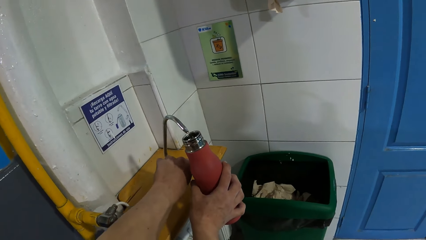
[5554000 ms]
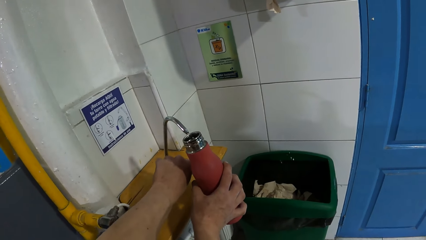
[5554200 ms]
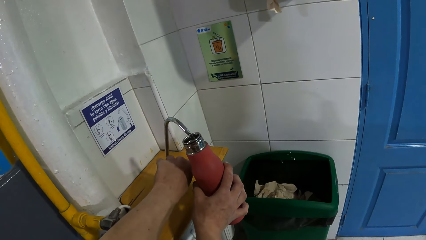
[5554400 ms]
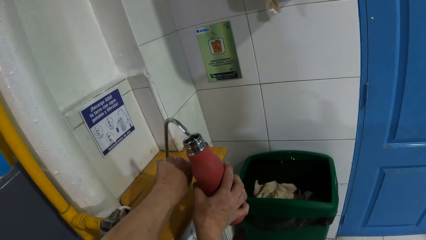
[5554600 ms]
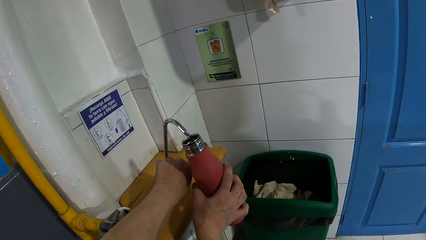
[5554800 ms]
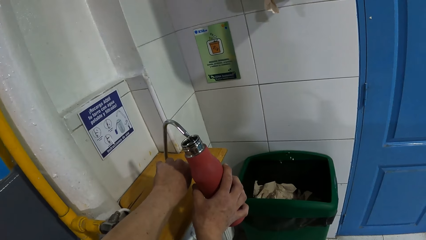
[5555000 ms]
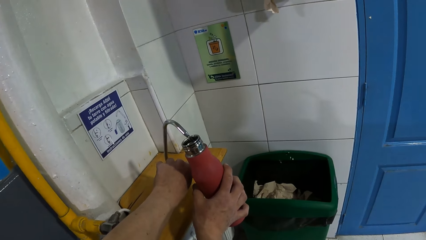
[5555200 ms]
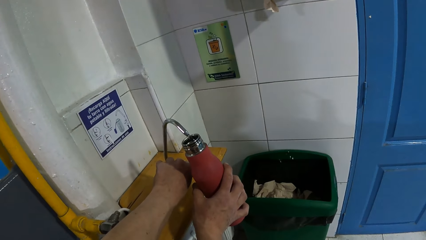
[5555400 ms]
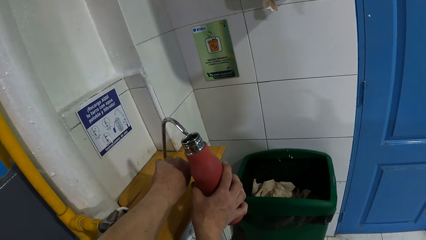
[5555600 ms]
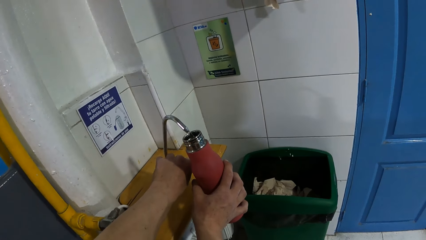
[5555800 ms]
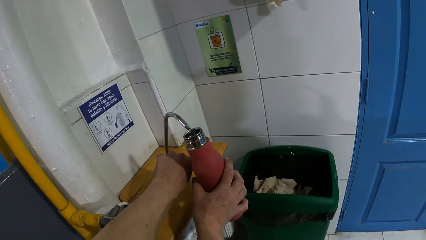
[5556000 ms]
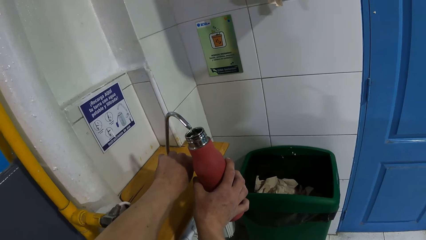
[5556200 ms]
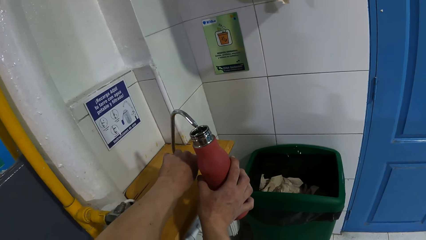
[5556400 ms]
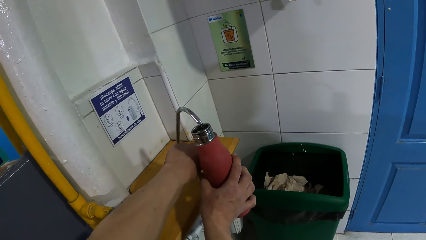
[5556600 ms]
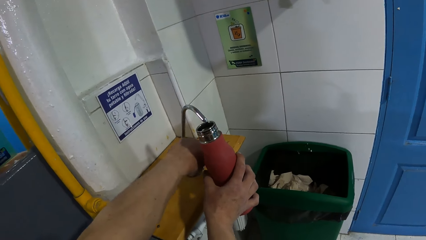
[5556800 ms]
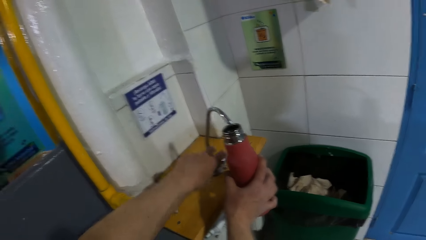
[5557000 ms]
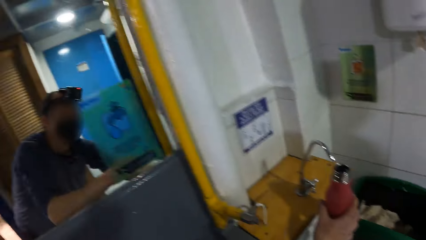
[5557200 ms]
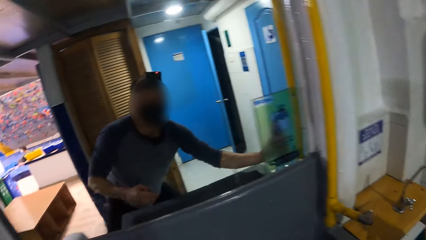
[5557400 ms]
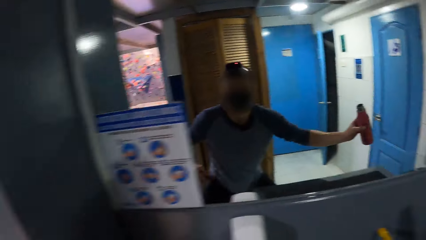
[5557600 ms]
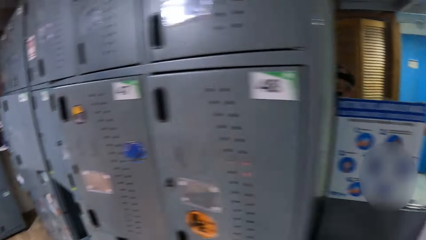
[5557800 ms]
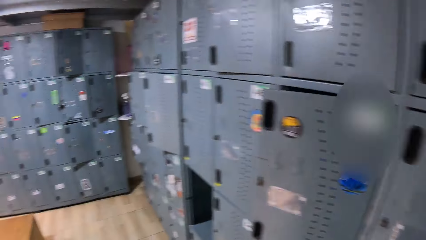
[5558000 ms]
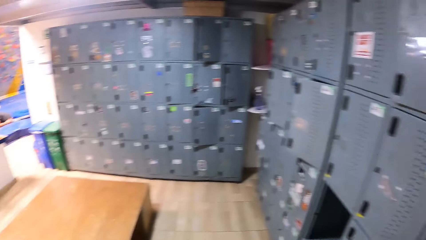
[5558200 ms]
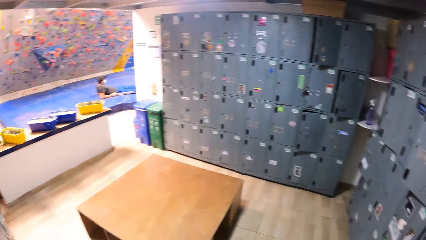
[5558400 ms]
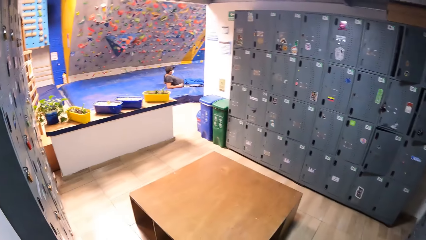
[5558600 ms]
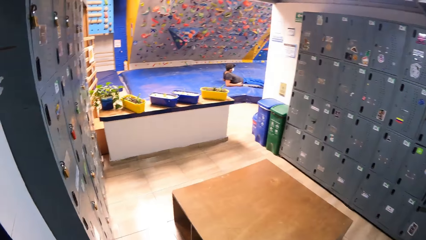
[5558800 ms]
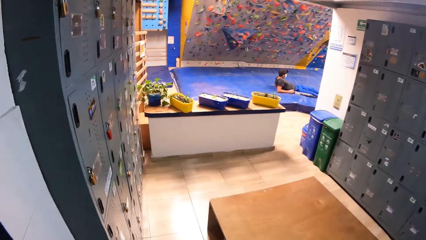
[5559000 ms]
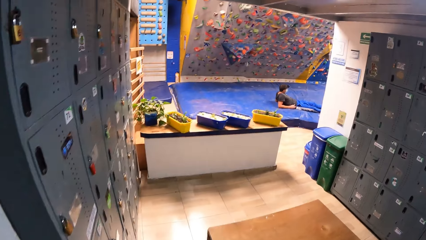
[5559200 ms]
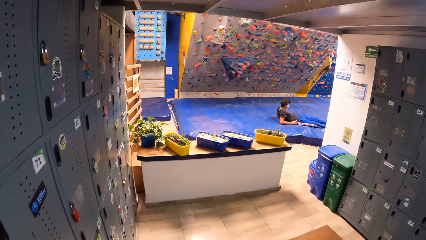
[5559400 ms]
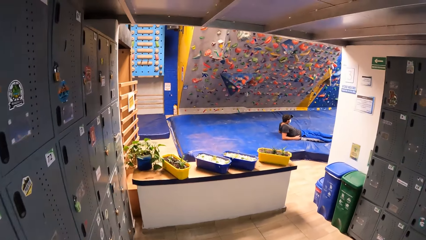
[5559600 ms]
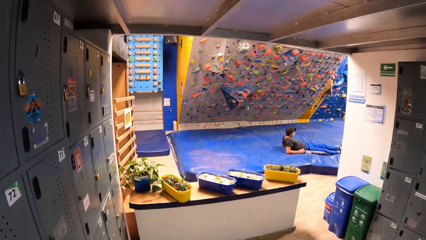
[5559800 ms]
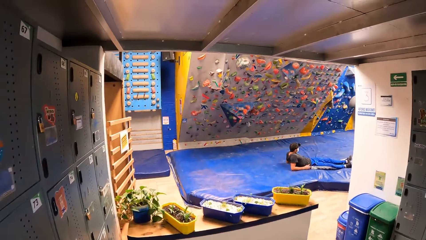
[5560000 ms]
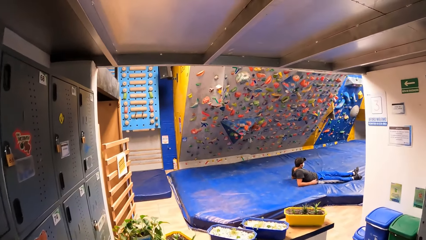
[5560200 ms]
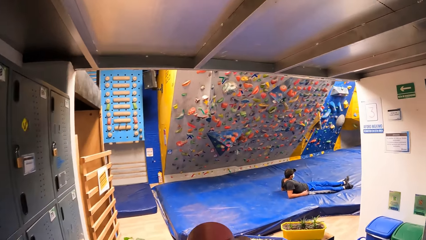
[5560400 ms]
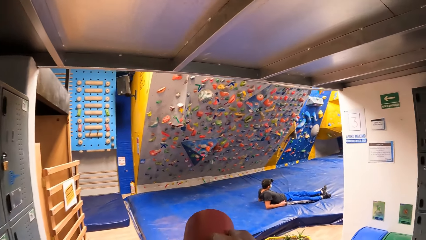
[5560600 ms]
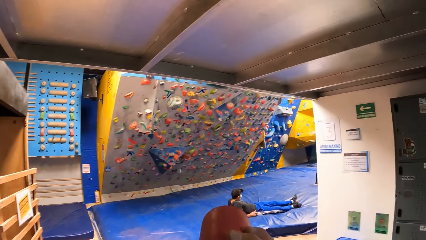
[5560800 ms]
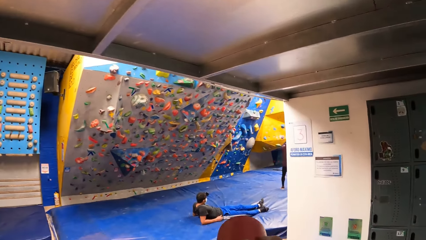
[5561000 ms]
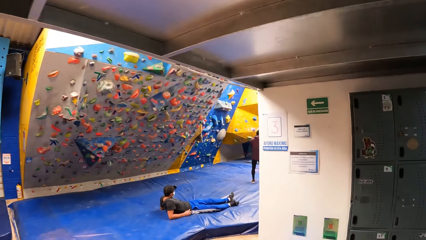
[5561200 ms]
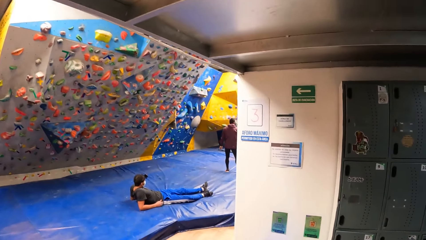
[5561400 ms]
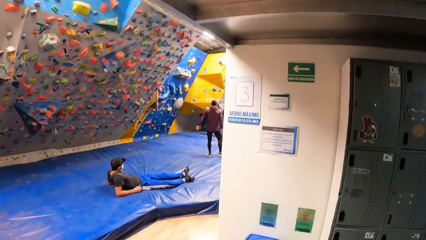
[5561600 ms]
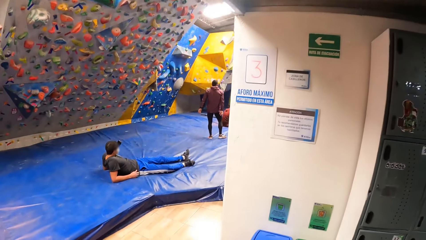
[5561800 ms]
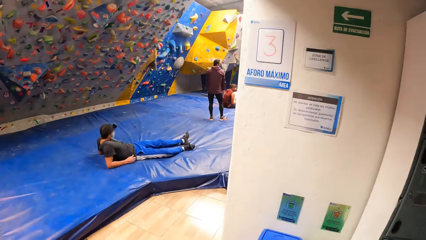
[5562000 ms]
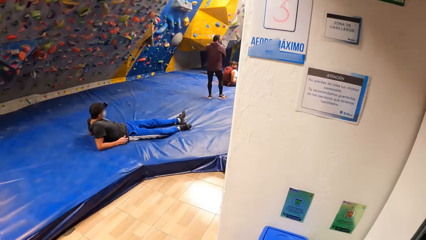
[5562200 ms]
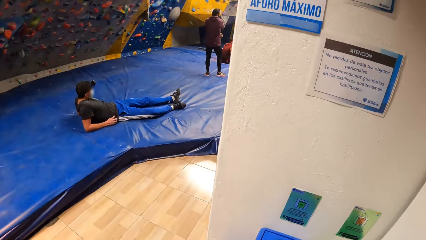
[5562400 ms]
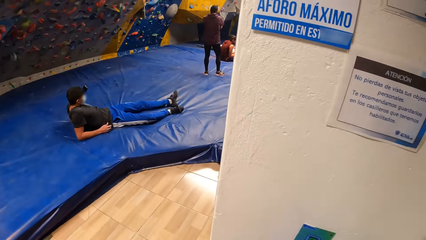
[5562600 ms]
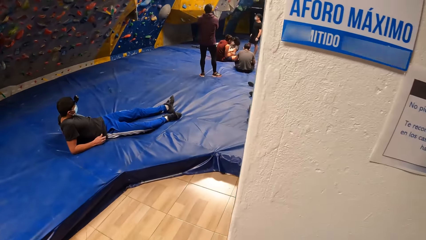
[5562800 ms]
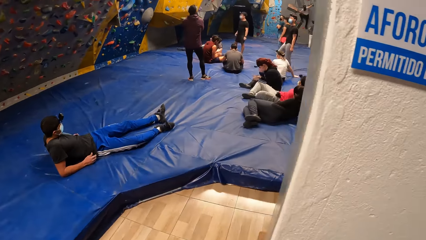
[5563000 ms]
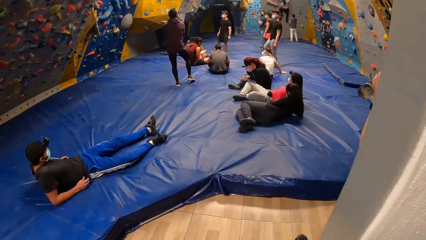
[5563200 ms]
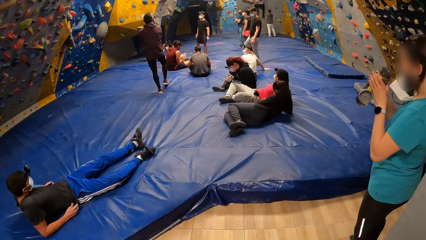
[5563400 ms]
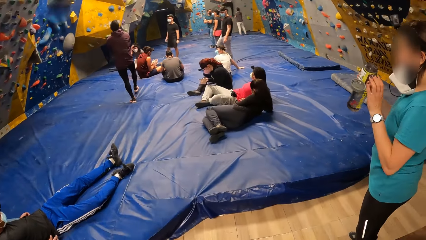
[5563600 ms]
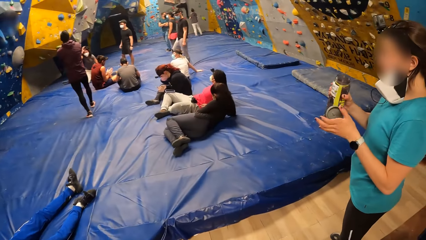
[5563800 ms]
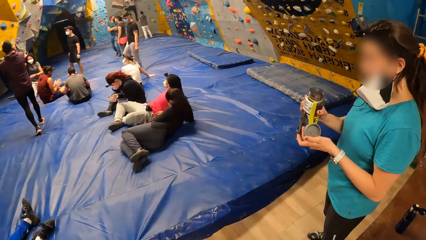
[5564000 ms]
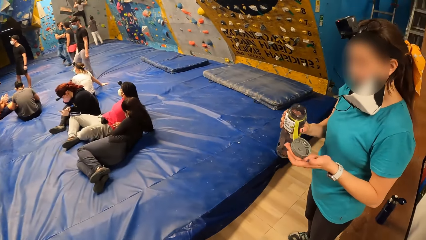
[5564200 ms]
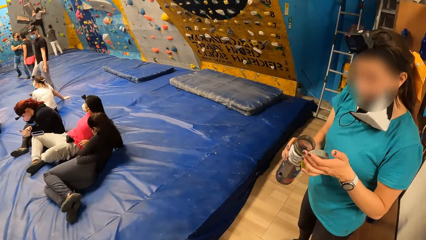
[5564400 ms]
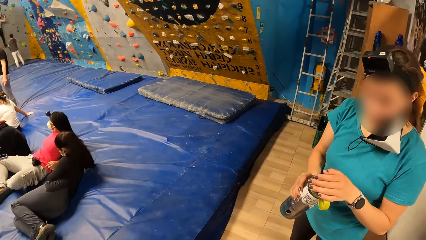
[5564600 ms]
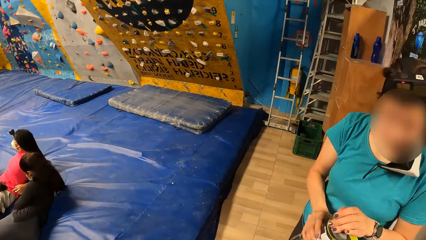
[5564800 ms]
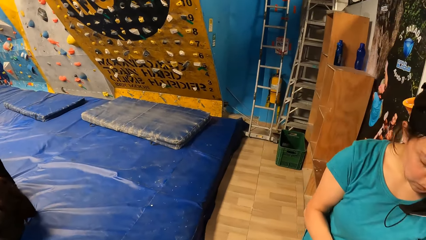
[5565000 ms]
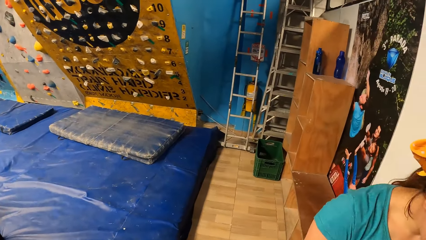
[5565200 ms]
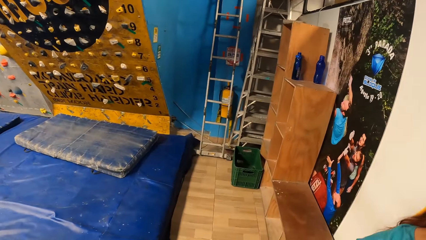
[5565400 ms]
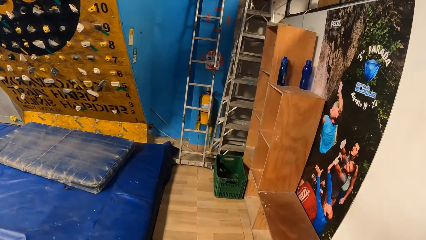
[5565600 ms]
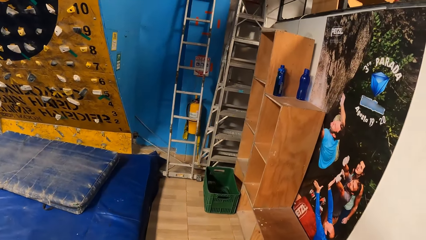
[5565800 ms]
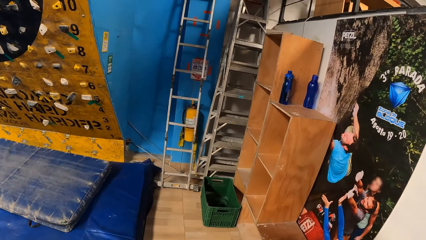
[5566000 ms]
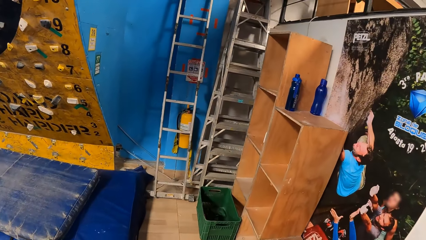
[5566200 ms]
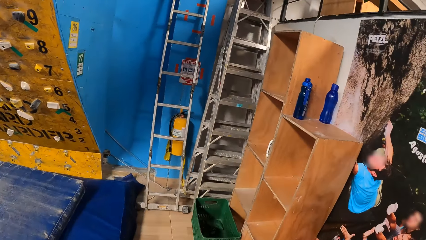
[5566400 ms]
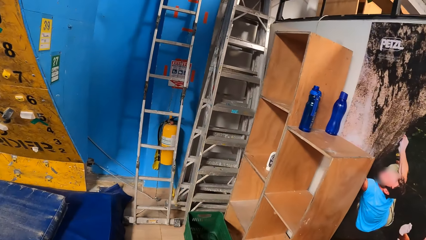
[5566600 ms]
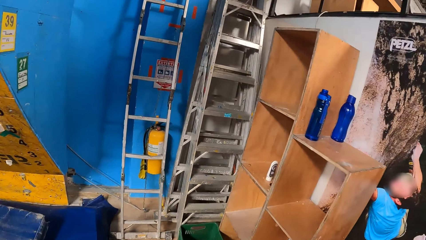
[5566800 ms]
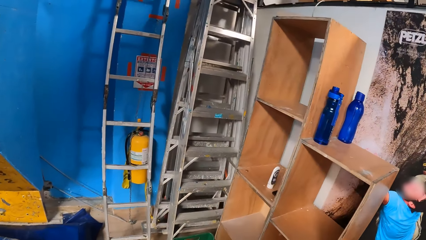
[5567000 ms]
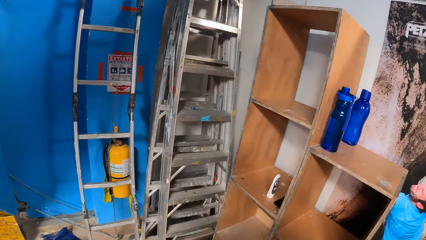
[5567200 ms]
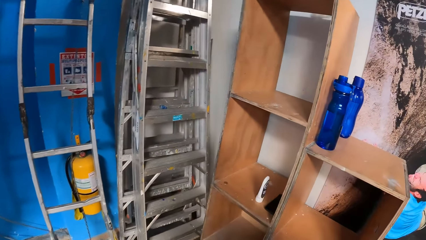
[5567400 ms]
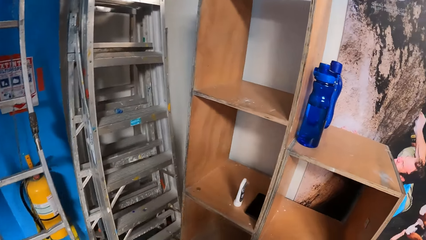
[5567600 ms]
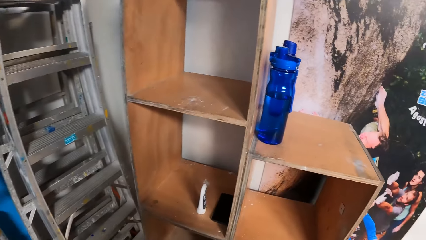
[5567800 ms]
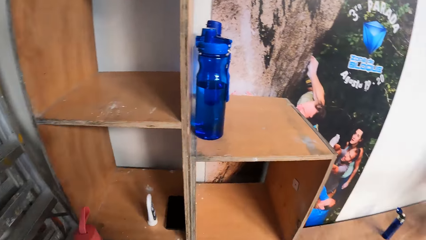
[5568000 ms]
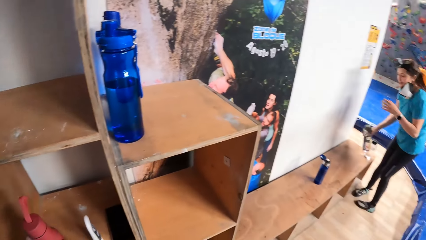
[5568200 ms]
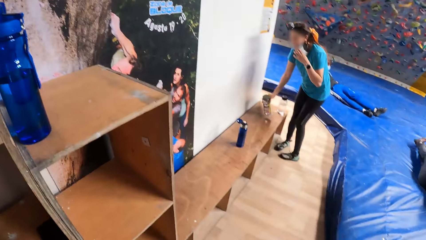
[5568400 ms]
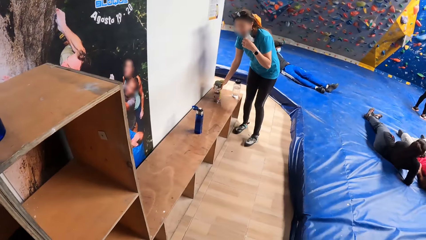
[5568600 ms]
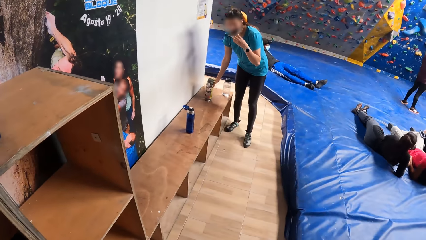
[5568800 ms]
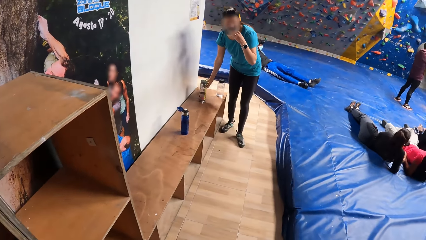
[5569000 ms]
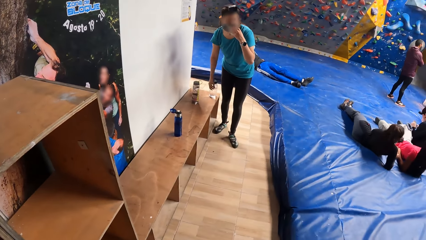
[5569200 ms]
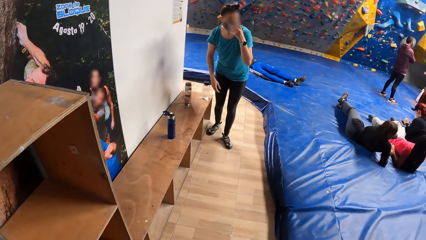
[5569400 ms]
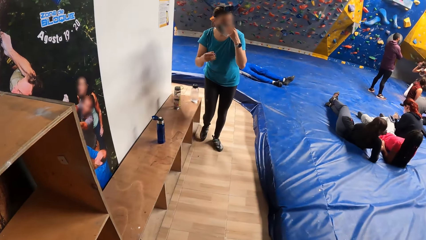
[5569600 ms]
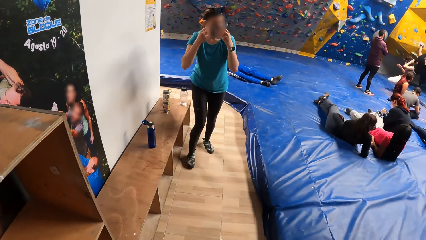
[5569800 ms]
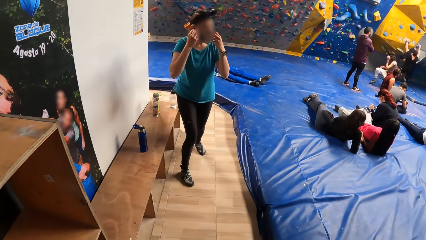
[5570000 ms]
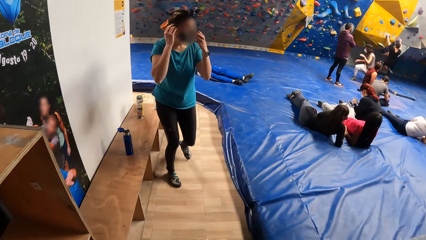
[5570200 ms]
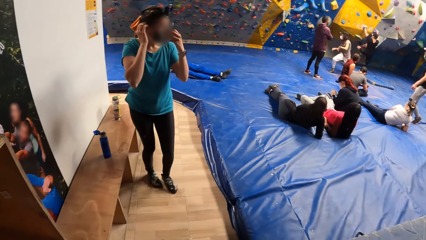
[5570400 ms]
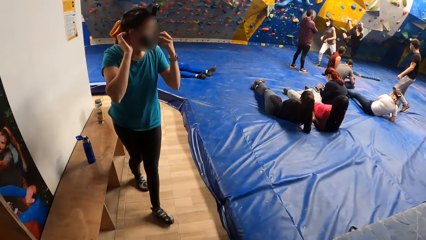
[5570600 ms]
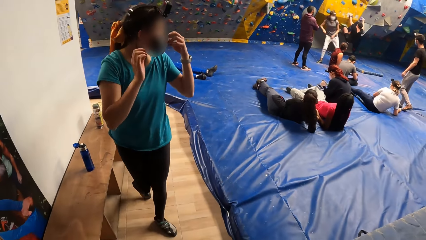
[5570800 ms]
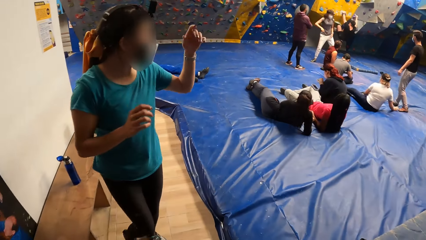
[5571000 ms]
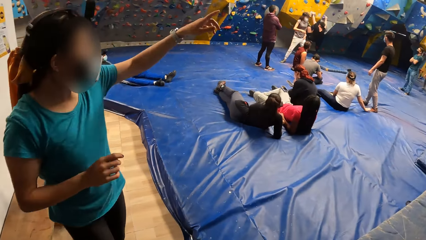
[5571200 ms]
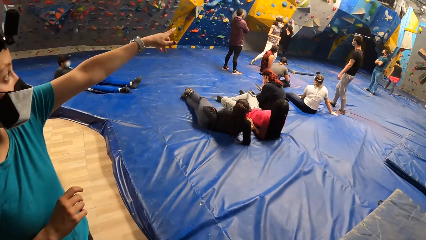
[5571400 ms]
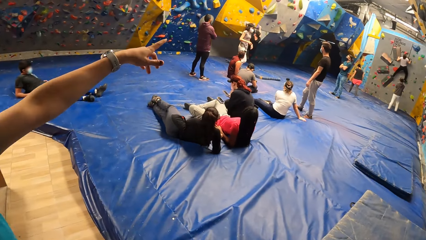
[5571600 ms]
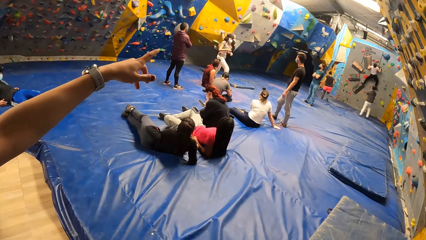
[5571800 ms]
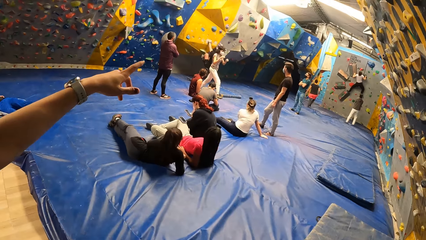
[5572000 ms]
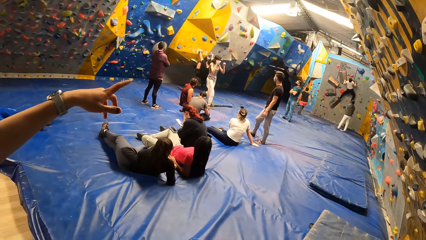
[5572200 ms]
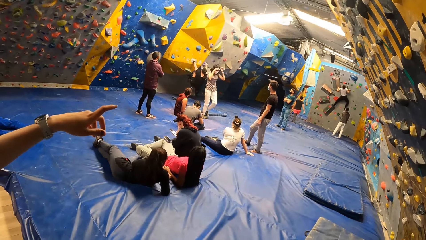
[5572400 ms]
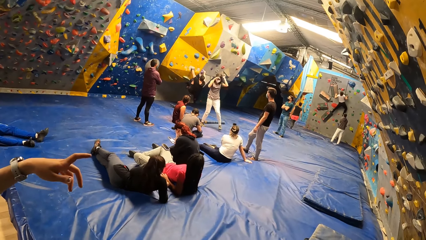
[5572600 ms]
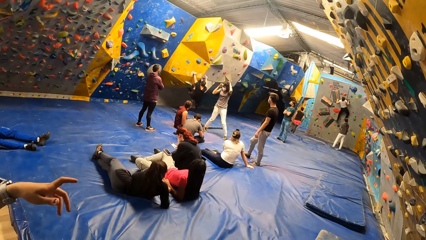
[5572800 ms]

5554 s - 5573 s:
The camera wearer pours water in the bottle. He closes the tap with his left hand. He walks. A woman closes a bottle in her right hand with a lid in her left hand. The camera wearer puts the water bottle on the shelf with his left hand. The woman puts the bottle on a bench with her right hand. She lifts a facemask under her chin with her left hand. She adjusts the face mask with her right hand. She points her left hand in the air.
